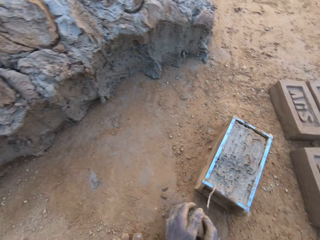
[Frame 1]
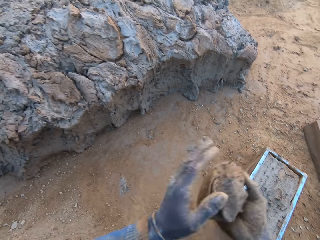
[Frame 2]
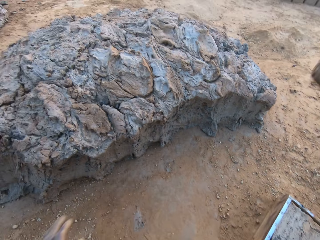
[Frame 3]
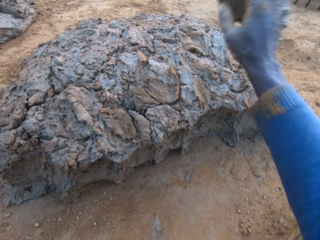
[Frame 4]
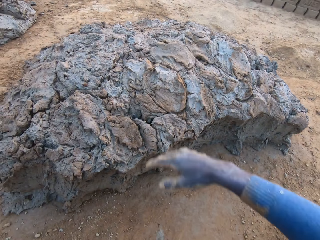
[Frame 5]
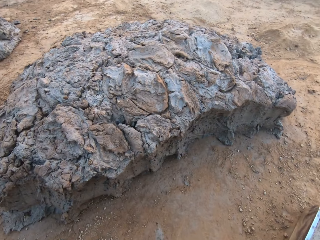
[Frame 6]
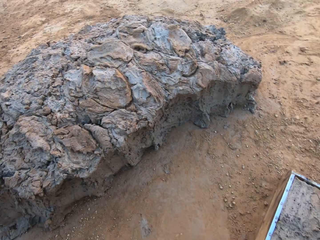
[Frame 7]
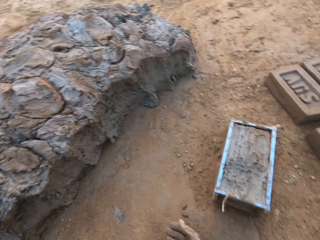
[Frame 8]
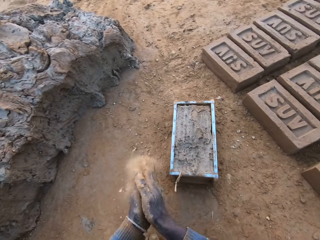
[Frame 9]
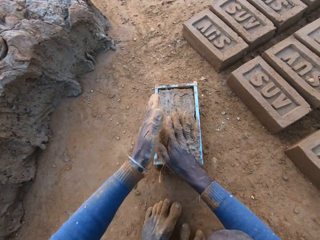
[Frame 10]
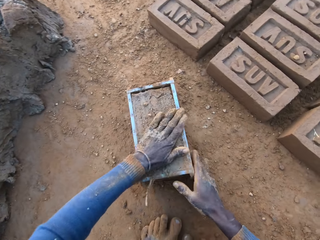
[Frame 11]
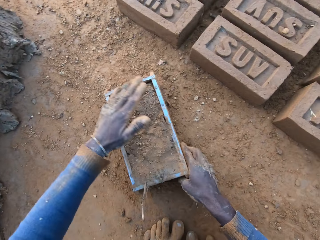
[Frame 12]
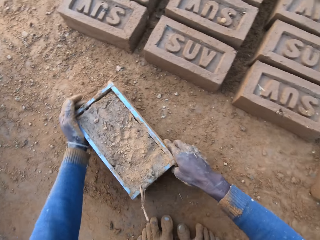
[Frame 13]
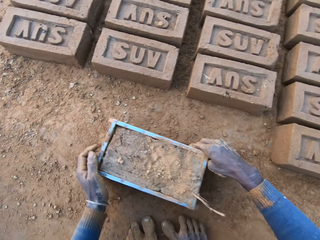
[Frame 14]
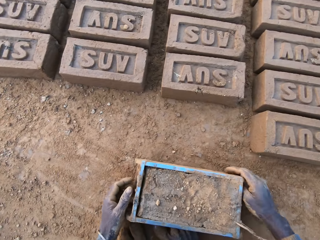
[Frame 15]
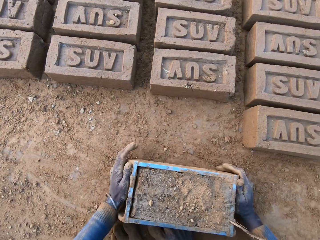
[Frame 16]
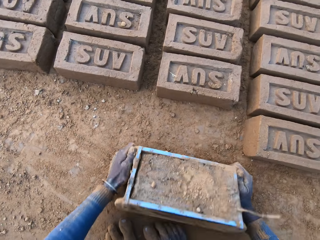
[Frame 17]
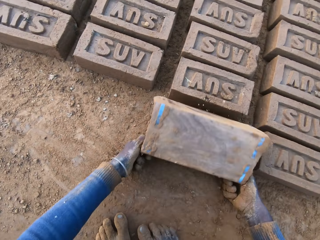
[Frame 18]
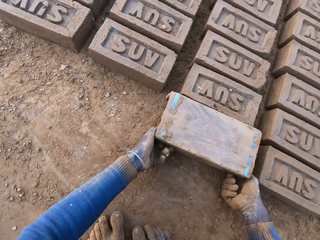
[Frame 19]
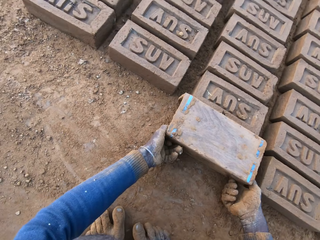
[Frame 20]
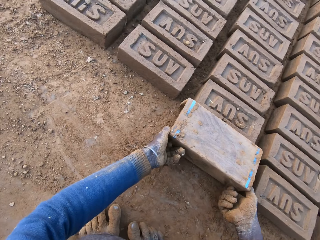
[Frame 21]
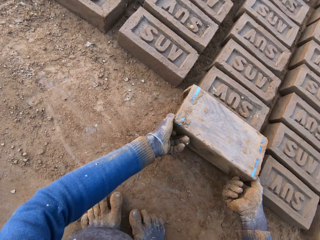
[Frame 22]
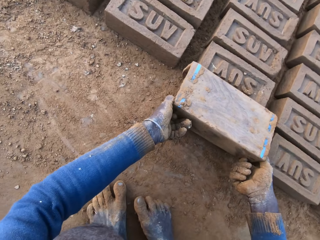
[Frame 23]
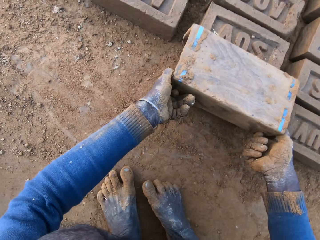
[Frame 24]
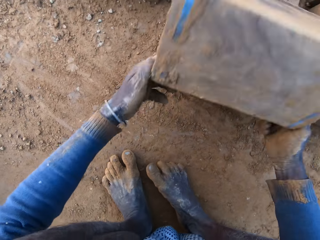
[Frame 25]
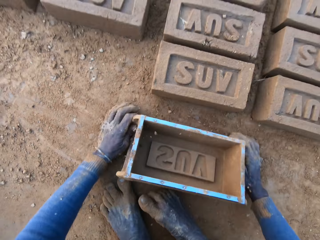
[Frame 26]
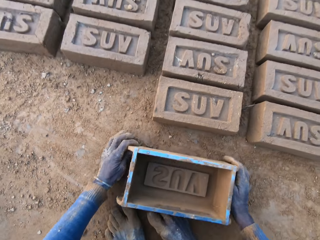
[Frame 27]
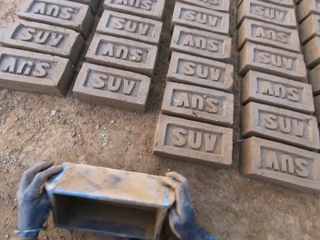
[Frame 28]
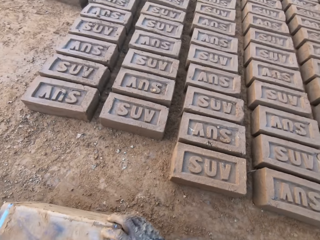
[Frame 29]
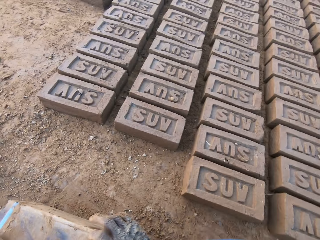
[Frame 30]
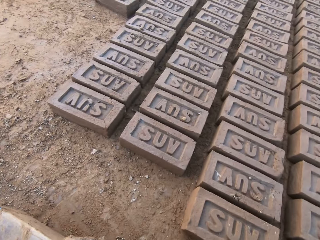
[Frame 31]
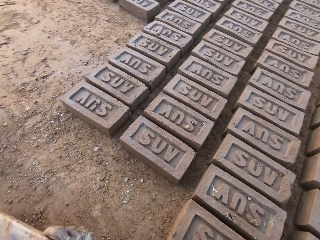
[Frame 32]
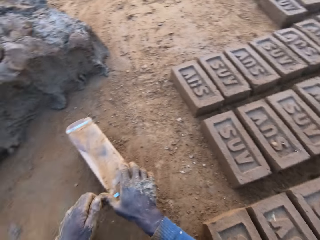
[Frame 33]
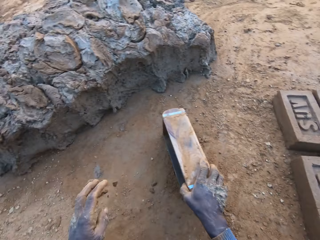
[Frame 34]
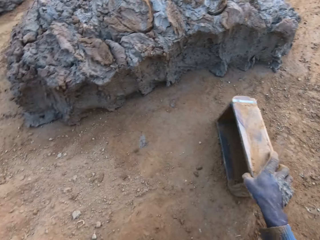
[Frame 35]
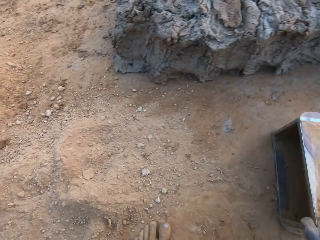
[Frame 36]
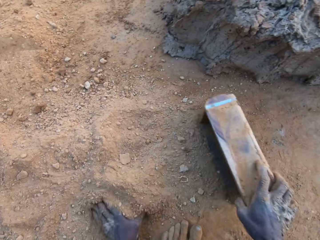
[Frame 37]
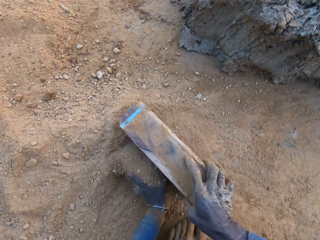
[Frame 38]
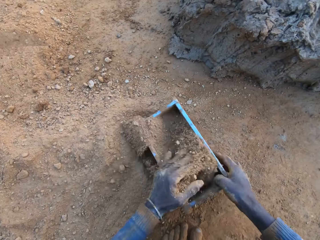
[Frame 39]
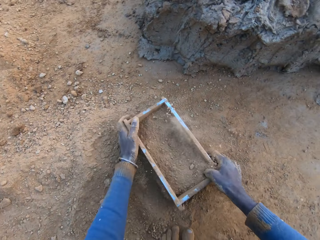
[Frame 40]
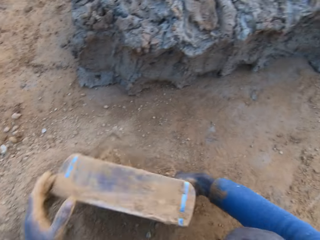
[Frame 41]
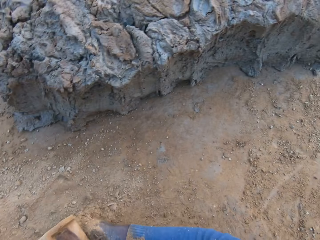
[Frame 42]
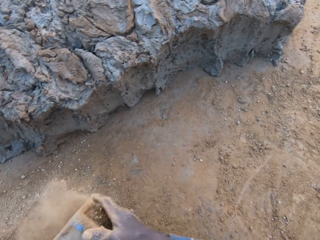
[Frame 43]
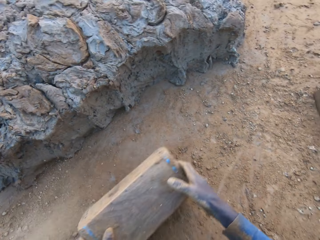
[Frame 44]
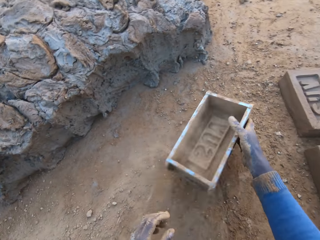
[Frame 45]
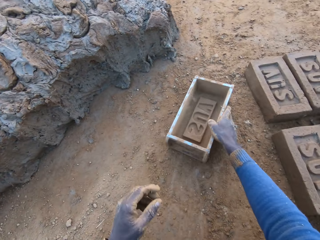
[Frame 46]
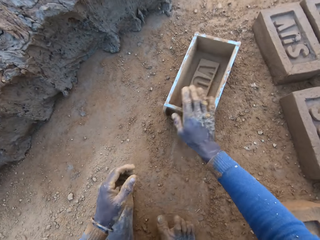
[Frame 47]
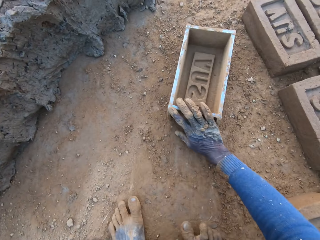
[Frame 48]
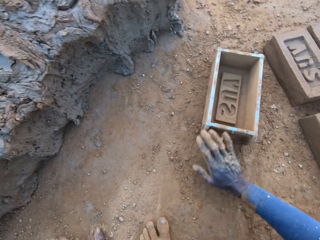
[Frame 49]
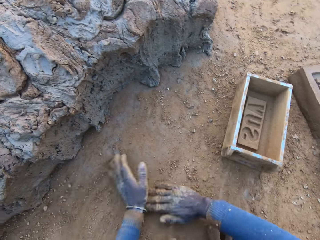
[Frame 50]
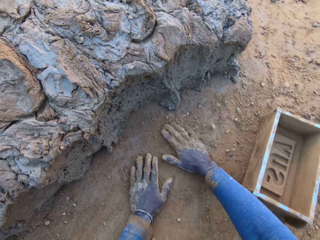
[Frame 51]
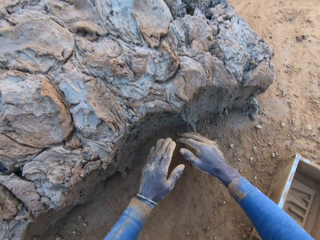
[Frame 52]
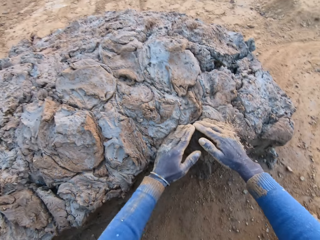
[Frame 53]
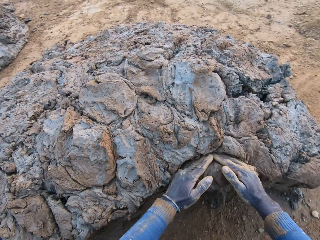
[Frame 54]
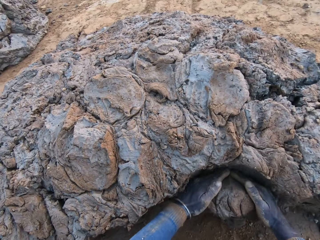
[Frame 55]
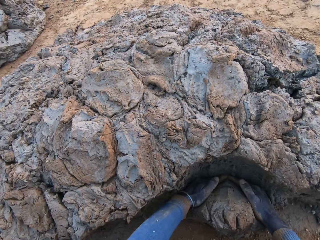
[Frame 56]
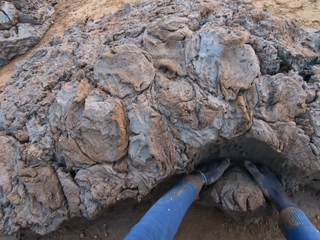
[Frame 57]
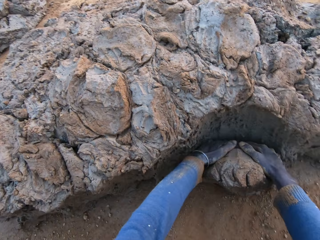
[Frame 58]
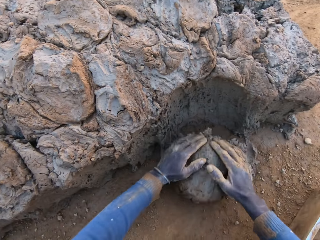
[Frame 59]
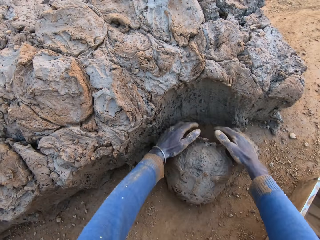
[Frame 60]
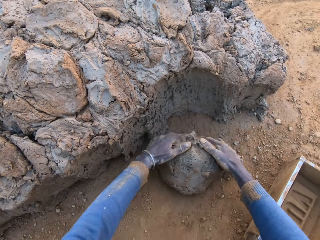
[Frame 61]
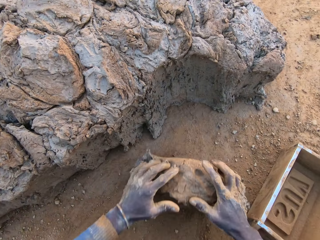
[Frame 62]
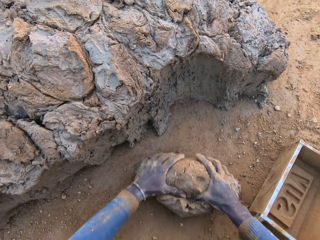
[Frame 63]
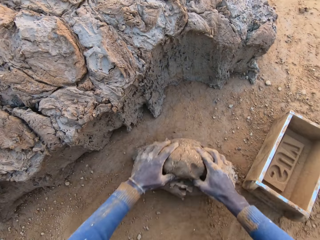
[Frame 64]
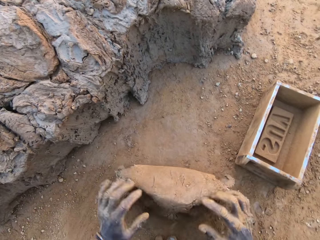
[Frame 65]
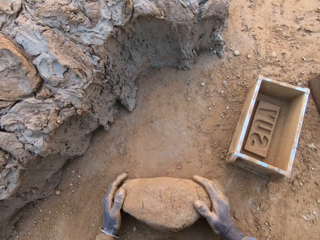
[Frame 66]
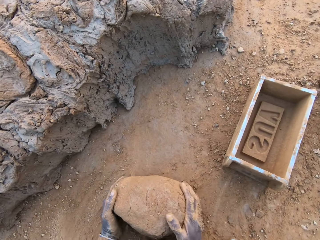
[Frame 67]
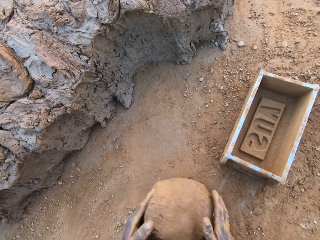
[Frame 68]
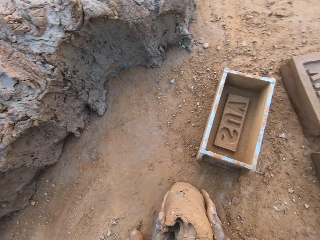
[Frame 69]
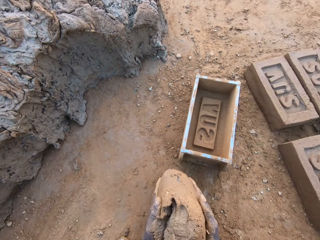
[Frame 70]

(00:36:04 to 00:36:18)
The camera wearer removes the excess concrete or clay from the iron brick mold or brick maker. He drops the excess concrete on the heap of concrete on the ground. He rubs his hands and places a hand on the clay. He shifts the iron brick mold on the ground. He turns the iron brick mold down on the ground. He removes the brick maker from the brick. He drops the iron brick mold on the ground. He moves the brick maker. He pours sand or soil into the iron brick mold into his right hand. He collects the soil. He removes the sand from the iron brick mold. He drops the iron brick mold on the ground. He spreads the soil and picks up the clay. He cuts a portion of the concrete from a heap of concrete with his hands. He mixes the concrete with his hands.

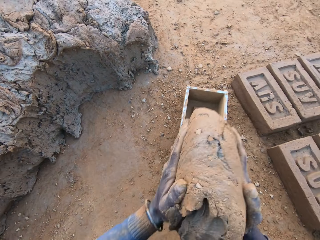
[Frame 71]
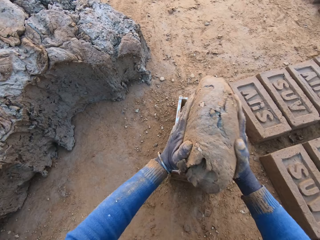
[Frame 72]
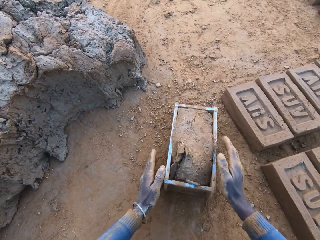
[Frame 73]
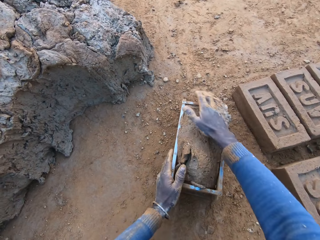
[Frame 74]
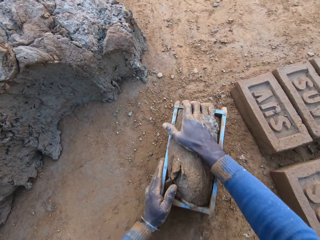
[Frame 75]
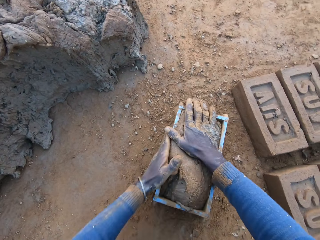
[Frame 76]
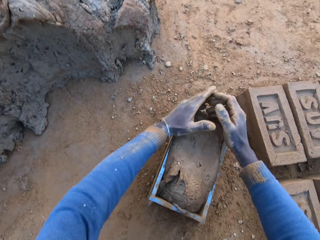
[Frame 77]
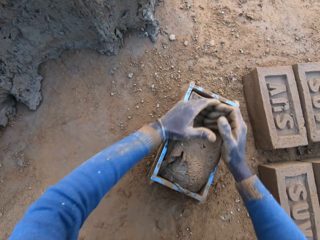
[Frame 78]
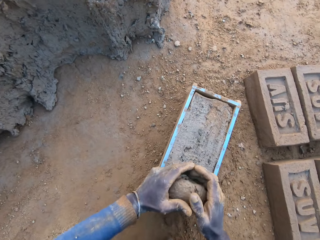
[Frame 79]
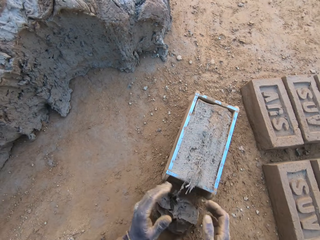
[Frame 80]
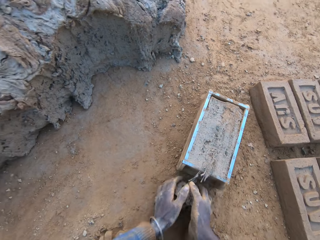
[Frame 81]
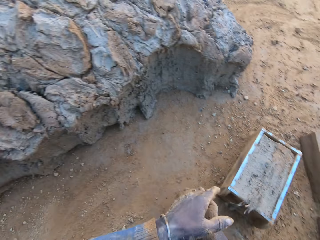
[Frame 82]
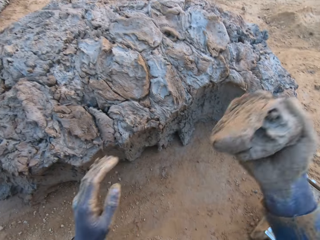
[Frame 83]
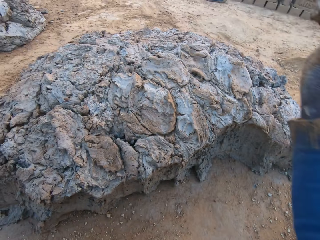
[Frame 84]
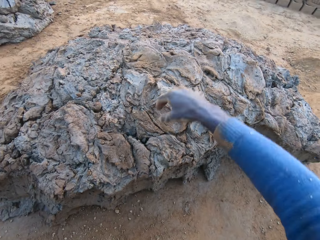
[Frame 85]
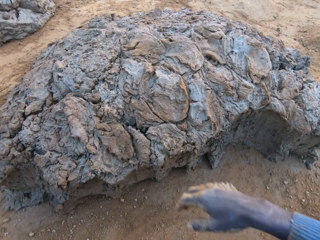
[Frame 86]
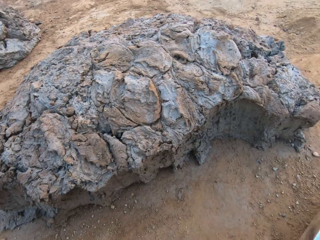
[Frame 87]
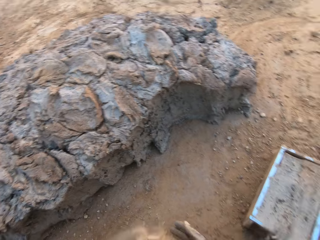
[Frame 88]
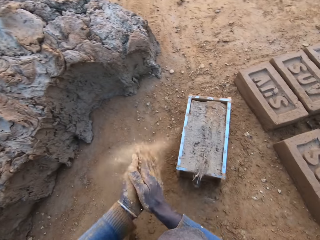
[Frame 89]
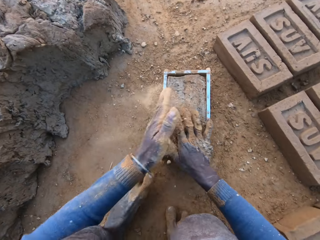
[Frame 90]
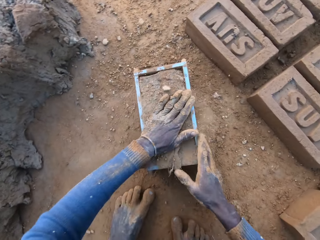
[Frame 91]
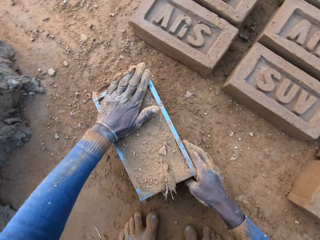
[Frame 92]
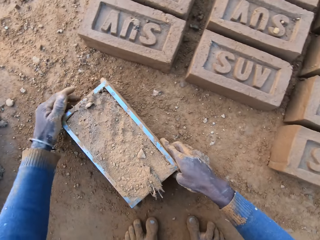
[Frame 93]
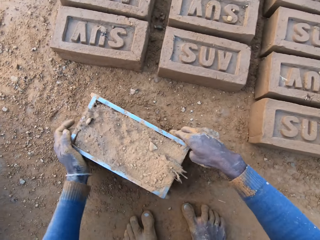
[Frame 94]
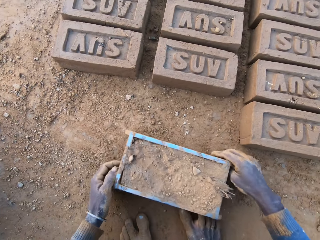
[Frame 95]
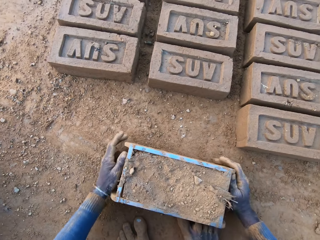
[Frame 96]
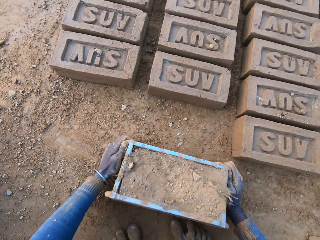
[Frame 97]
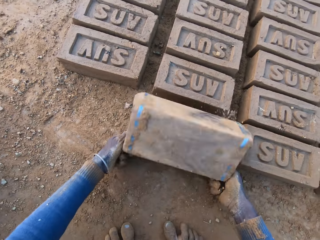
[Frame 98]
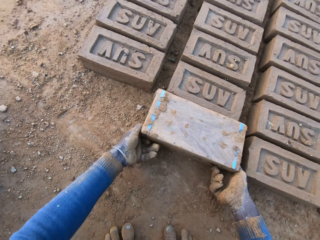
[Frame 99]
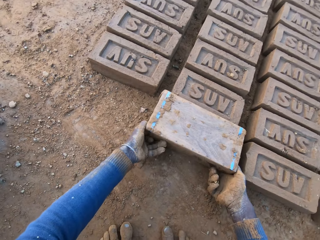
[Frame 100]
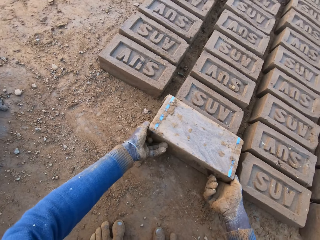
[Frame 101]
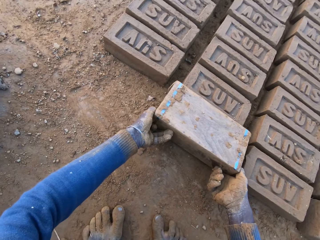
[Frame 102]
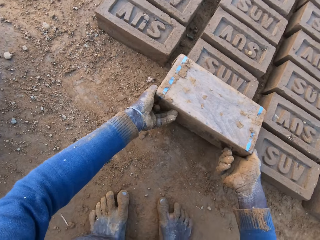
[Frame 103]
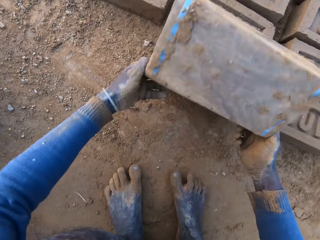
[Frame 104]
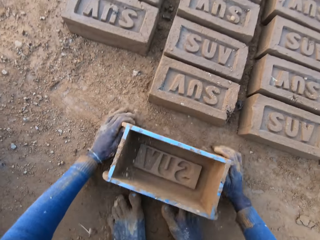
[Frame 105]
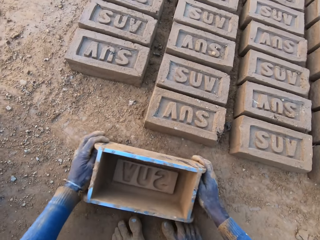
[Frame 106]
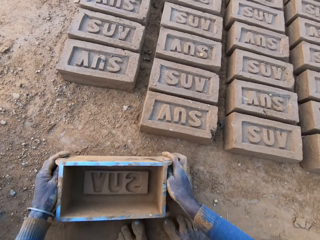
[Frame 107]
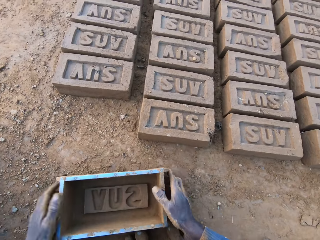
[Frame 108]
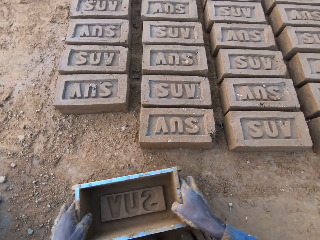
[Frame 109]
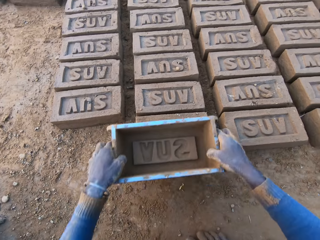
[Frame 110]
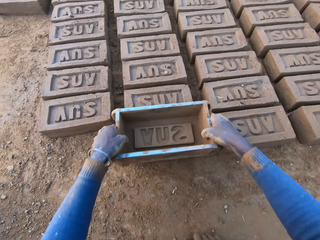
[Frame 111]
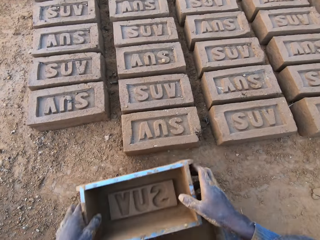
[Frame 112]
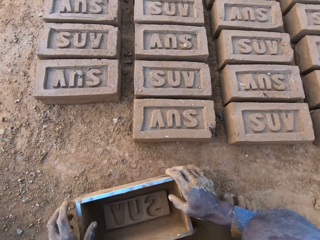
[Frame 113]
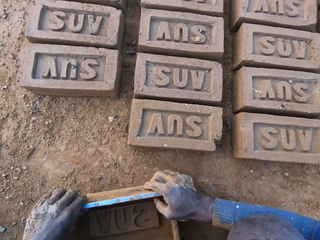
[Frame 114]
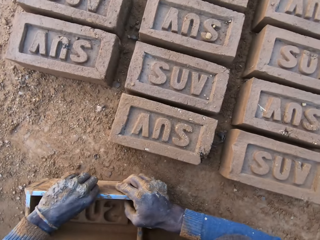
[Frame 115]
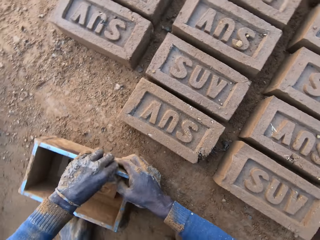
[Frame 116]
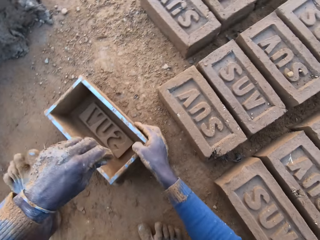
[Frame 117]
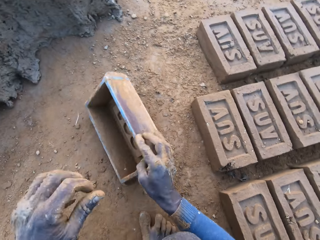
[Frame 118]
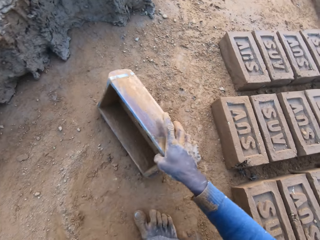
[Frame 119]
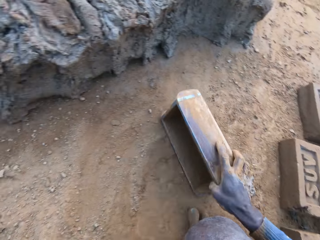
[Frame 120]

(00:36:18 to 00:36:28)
The camera wearer carries the concrete or clay from the ground with his two hands. He drops the concrete in the iron brick mold or brick maker. He shakes the brick maker. He removes the excess concrete from the iron brick mold. He drops the excess concrete on the heap of concrete on the ground. He rubs his hands and places a hand on the clay. He shifts the iron brick mold on the ground. He turns the iron brick mold down on the ground. He removes the brick maker. He drops the iron brick mold on the ground. He places the iron brick mold on the brick. He drops the iron brick mold on the ground.
